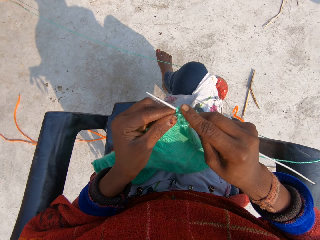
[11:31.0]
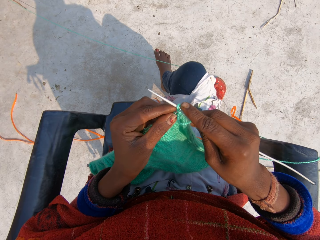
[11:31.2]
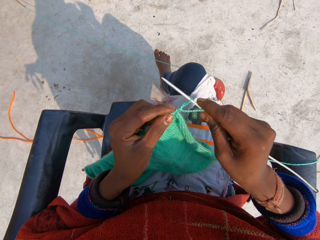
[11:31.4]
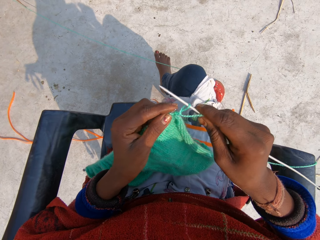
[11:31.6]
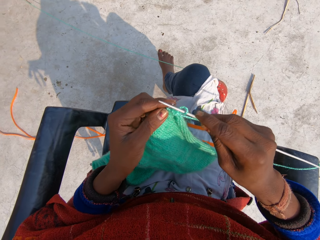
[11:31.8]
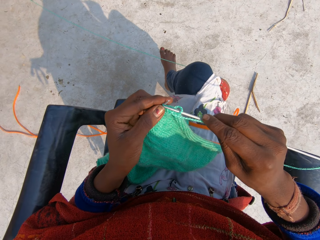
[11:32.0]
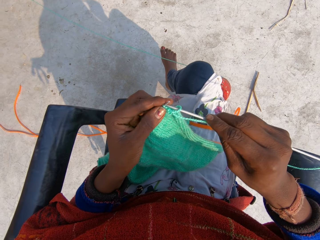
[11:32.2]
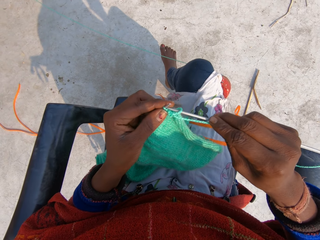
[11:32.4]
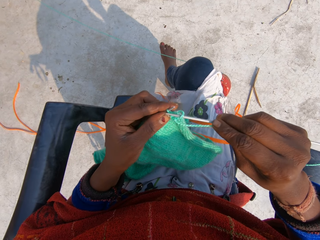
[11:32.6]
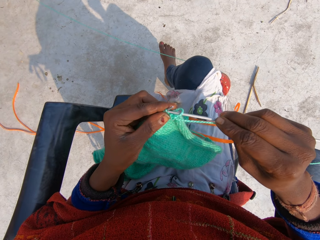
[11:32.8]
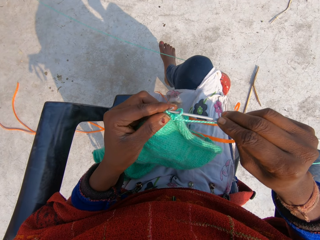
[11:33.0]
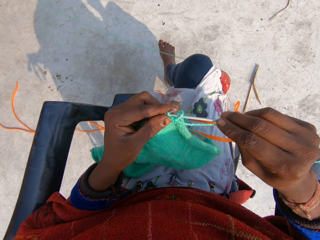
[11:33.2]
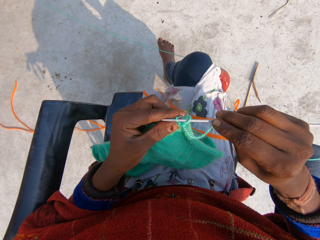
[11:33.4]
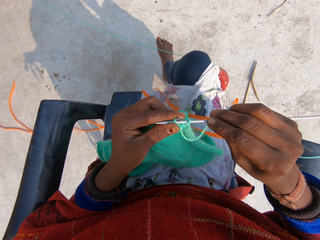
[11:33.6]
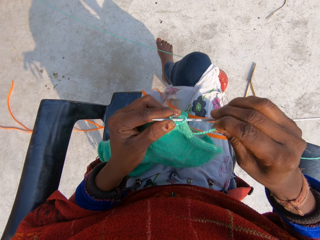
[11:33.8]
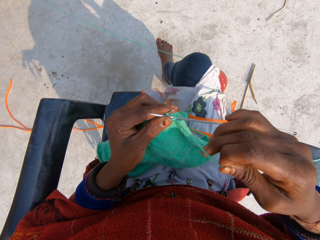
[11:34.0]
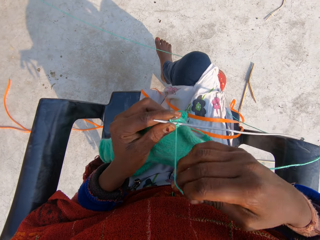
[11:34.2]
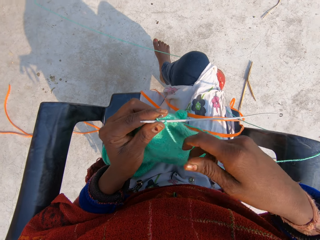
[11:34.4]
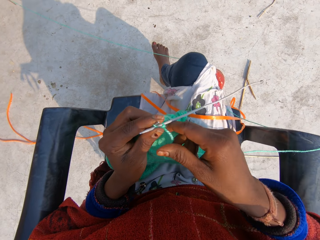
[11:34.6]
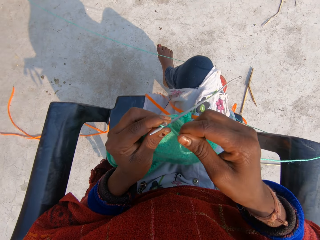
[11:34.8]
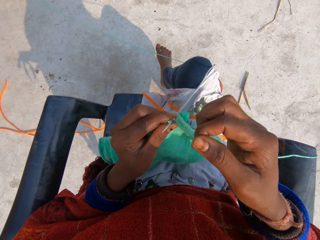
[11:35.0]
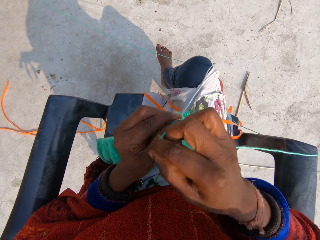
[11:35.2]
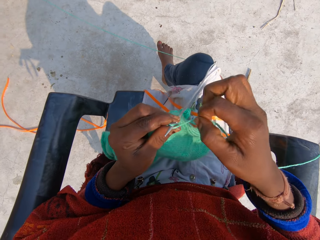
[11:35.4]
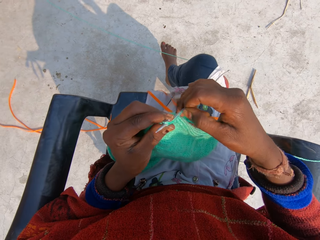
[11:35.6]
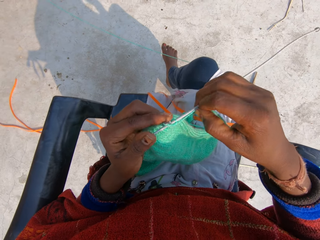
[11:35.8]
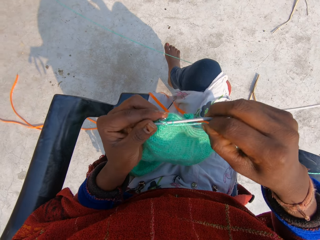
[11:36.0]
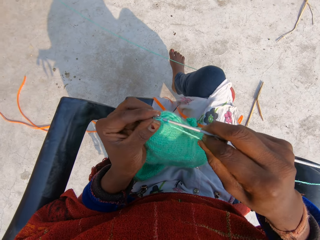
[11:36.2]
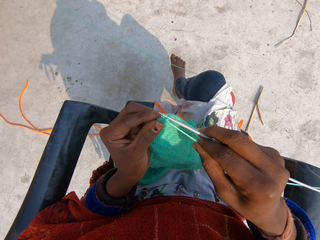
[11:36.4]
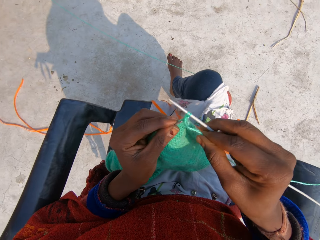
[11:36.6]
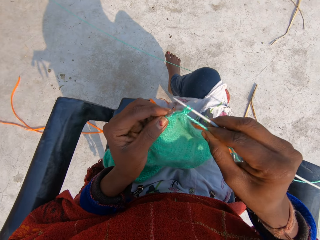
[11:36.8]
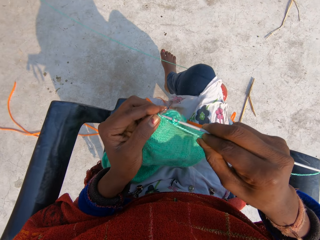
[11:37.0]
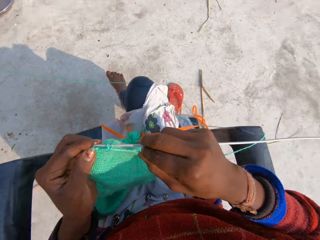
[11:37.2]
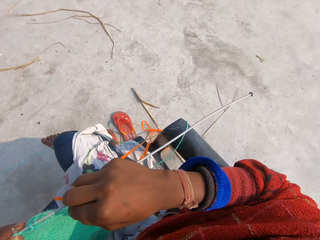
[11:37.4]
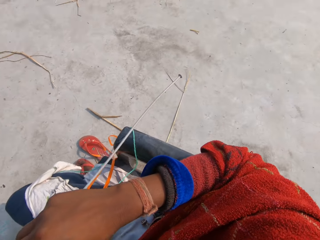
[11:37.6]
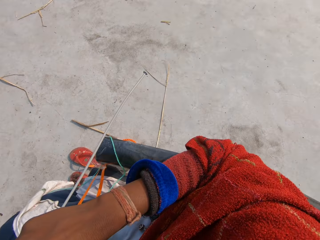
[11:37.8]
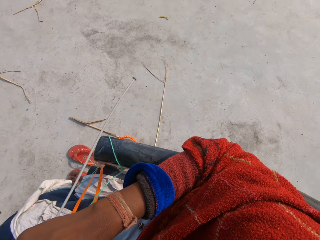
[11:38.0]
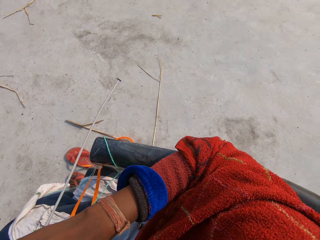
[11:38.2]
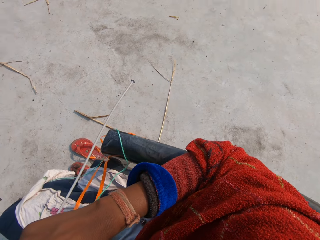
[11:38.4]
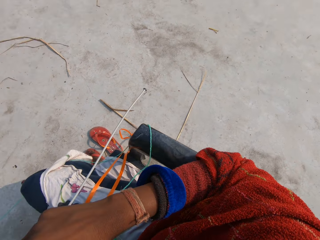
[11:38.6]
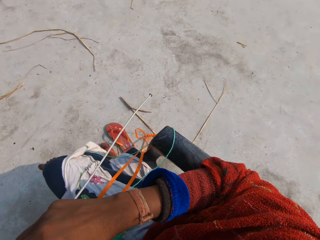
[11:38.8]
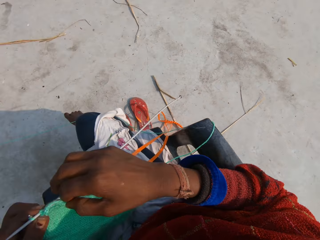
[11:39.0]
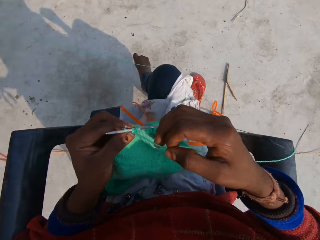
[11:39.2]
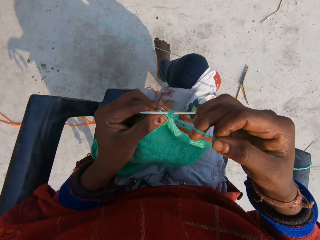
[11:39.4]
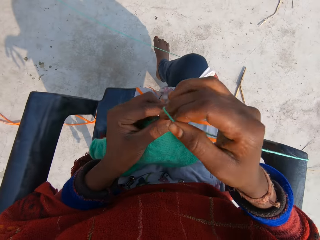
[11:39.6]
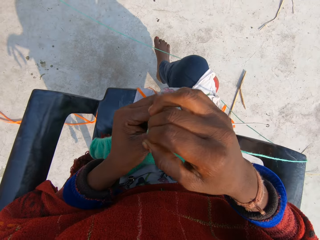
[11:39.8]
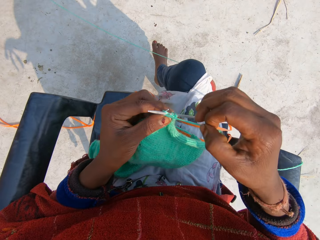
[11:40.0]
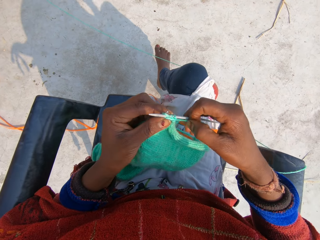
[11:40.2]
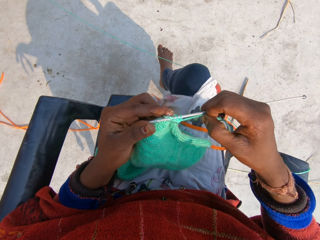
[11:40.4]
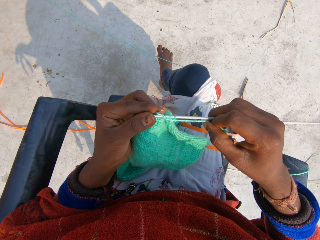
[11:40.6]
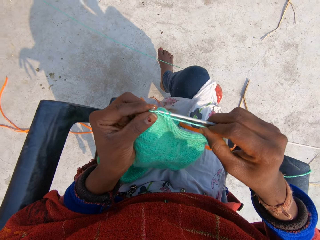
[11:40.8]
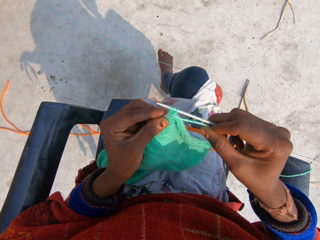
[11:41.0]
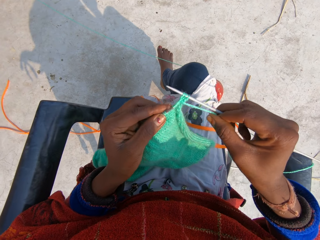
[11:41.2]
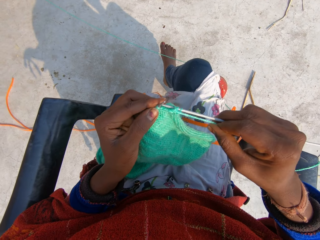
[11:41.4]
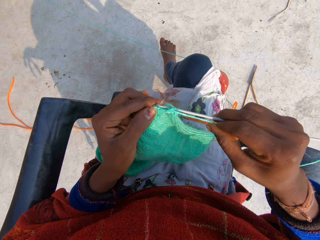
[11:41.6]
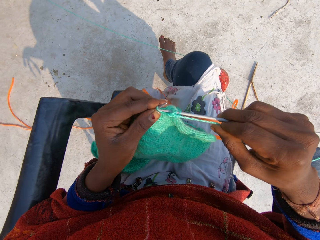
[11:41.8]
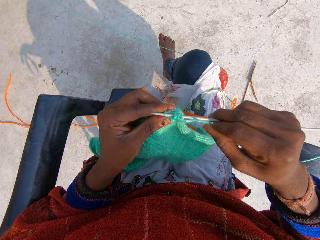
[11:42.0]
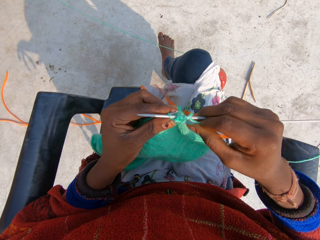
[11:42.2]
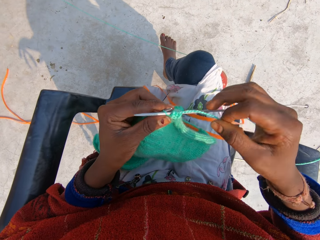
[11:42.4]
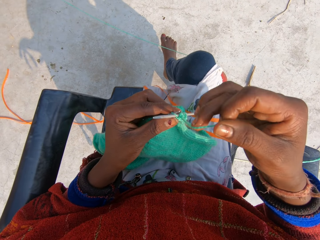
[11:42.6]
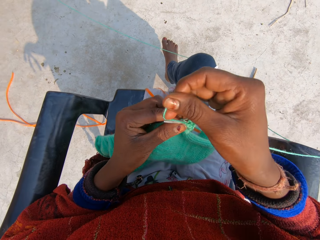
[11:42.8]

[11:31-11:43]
The camera wearer looks around the compound.

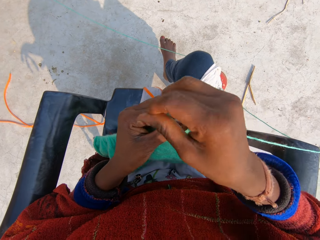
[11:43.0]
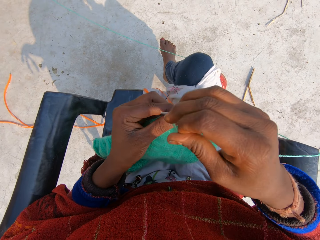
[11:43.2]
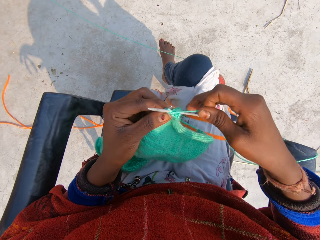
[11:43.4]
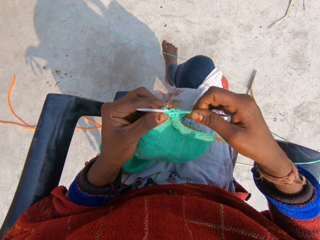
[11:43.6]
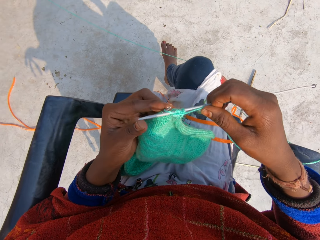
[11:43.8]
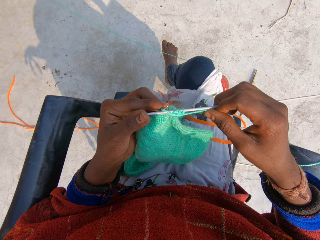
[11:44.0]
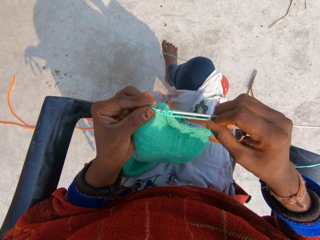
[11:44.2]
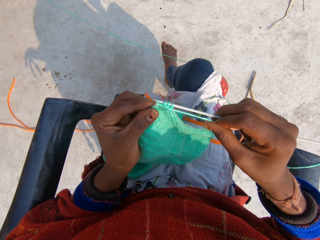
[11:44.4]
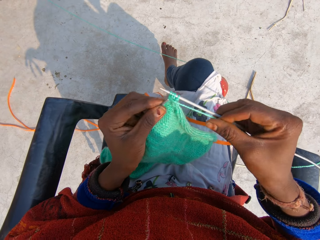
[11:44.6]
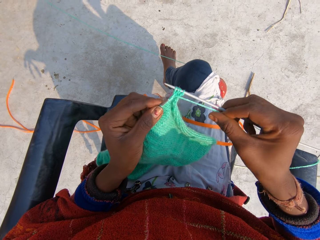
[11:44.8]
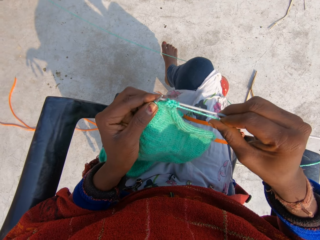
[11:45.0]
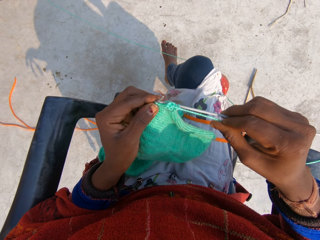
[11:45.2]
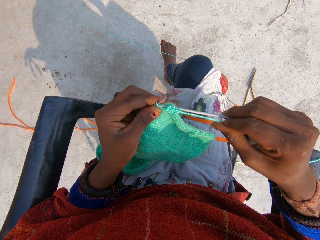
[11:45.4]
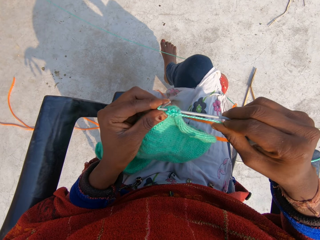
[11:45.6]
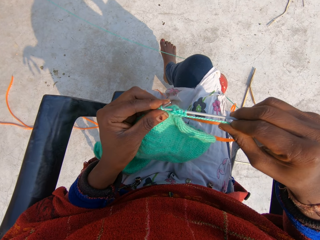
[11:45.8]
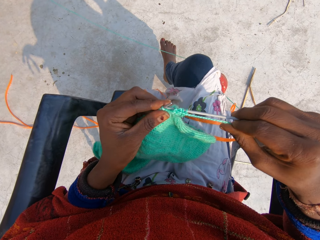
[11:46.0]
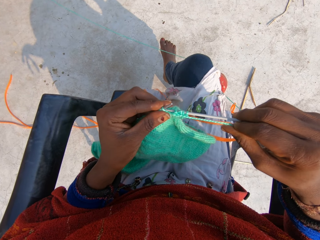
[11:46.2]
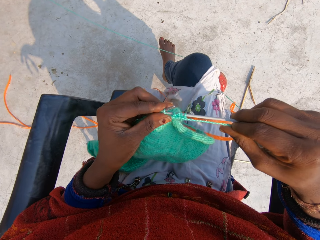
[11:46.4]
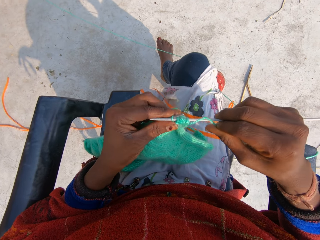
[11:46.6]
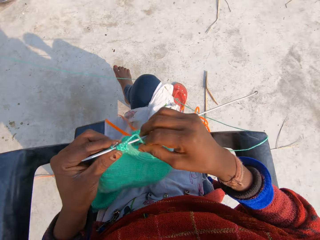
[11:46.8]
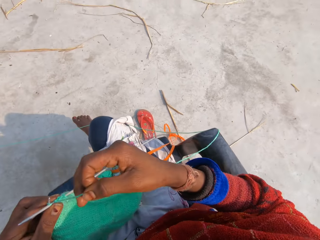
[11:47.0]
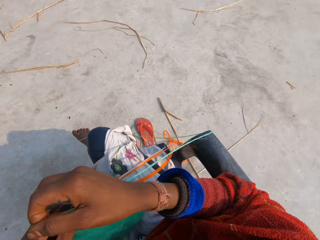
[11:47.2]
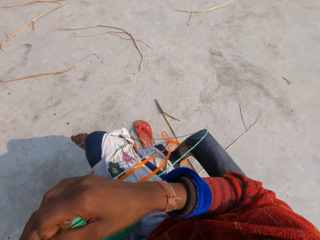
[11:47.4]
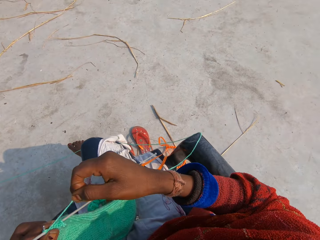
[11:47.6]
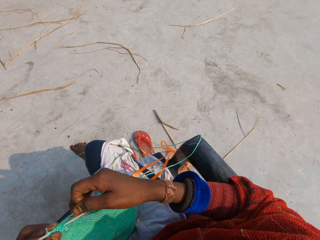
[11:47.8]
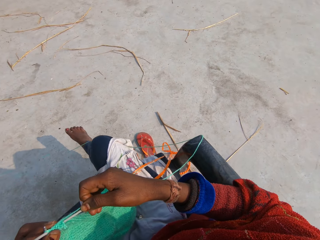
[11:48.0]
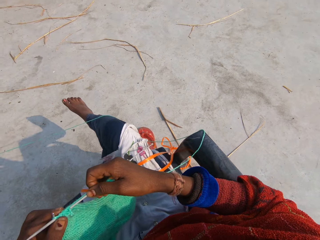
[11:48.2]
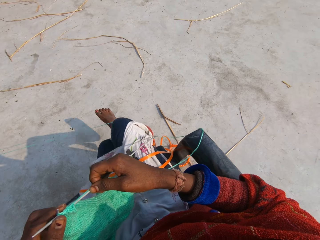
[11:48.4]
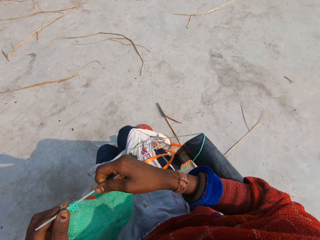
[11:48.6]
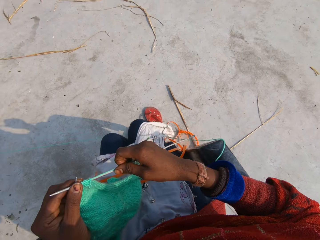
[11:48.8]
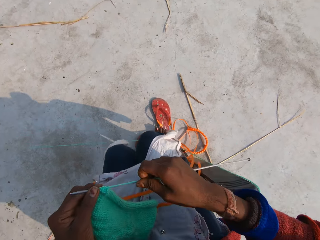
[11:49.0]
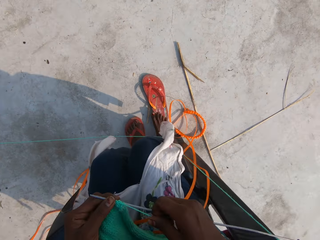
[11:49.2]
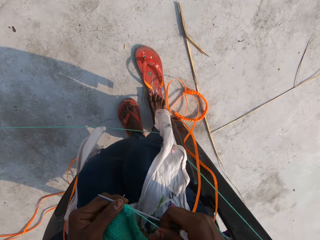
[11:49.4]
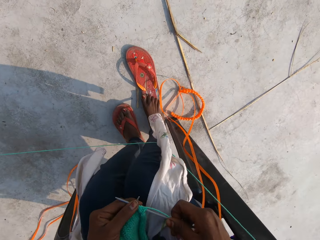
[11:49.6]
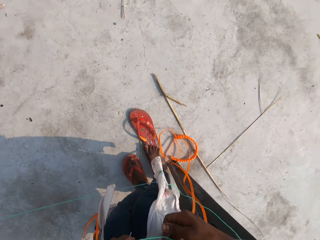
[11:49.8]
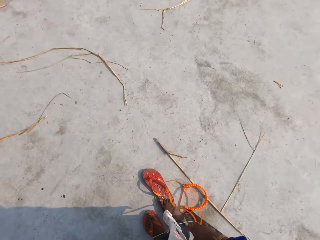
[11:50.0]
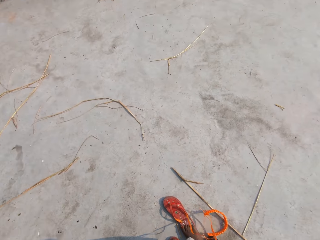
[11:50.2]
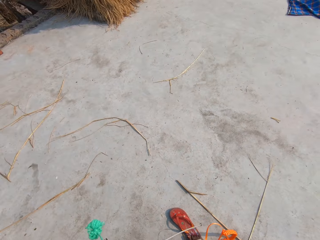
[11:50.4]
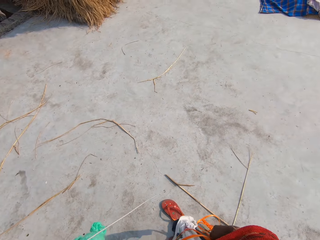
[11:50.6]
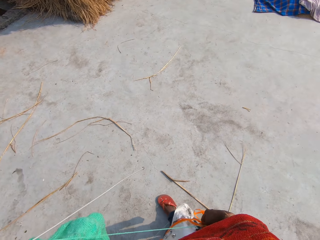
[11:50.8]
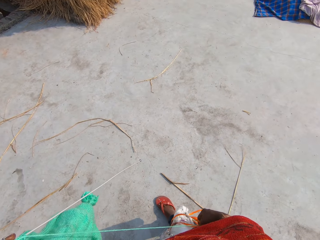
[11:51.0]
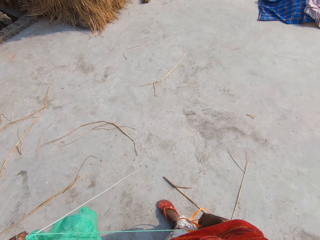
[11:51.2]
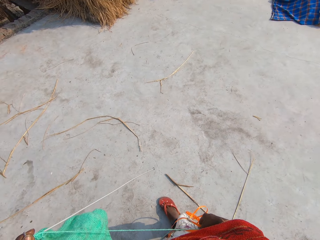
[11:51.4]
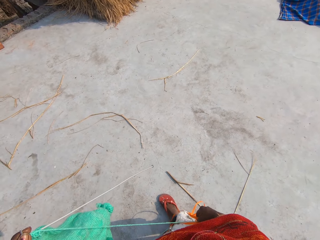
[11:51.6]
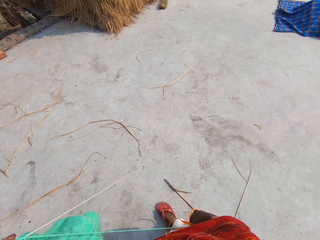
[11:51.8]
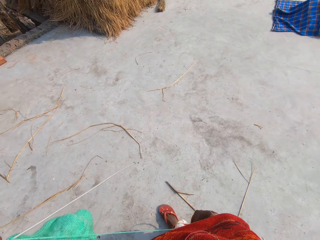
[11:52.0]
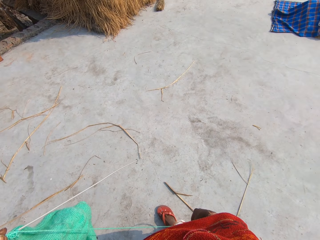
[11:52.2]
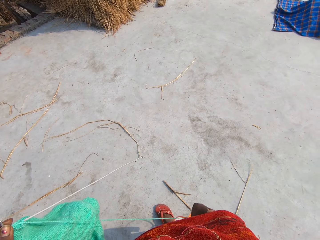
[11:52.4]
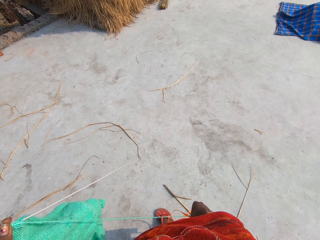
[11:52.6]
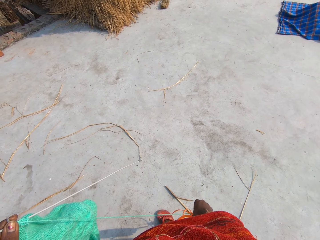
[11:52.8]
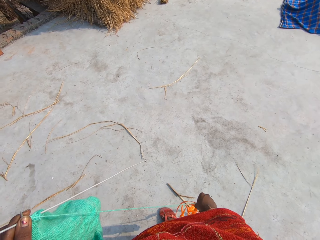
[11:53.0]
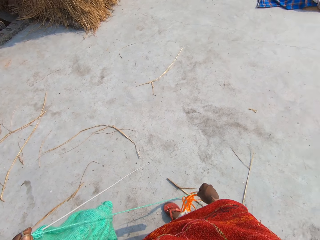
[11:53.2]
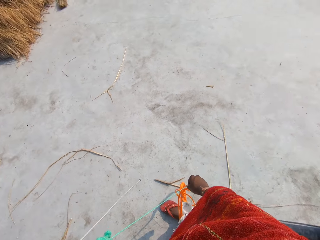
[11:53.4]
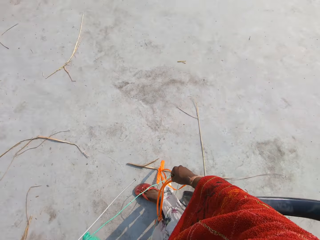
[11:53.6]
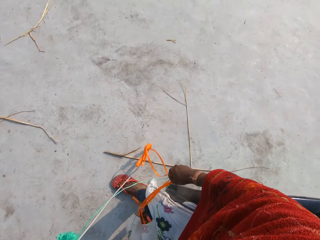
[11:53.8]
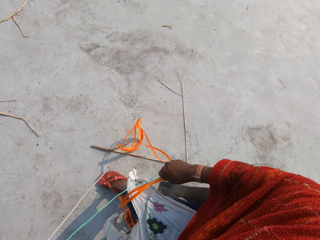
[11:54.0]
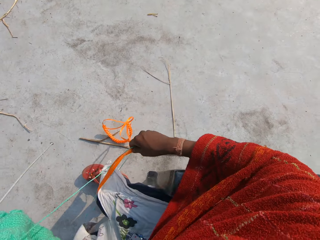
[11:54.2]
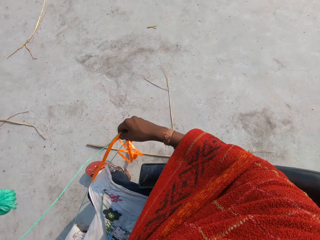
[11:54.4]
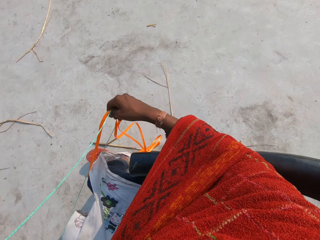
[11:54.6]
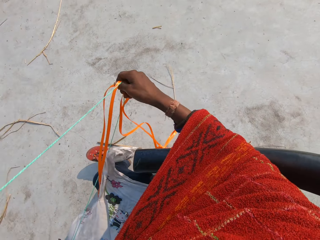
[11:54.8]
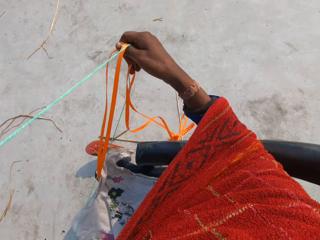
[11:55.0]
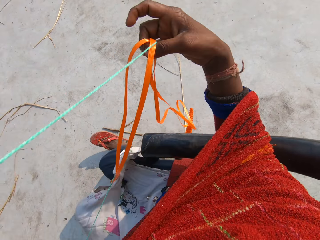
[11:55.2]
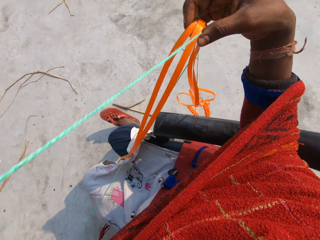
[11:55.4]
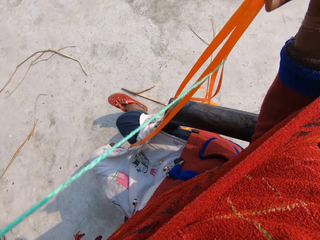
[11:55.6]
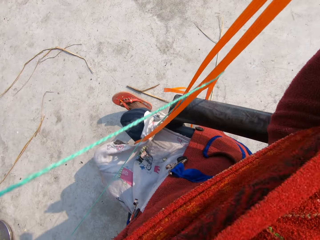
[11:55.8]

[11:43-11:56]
The camera wearer stands up. She picks up ribbons on the floor with her right hand. She uncoils the rope around her legs.
